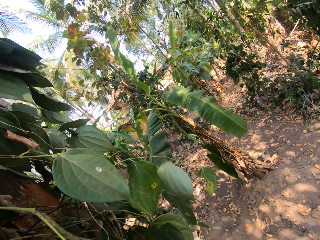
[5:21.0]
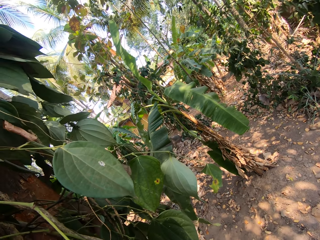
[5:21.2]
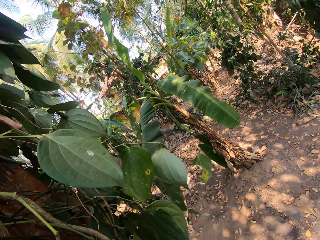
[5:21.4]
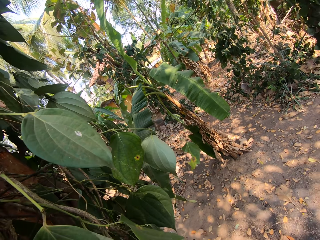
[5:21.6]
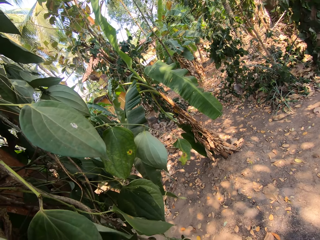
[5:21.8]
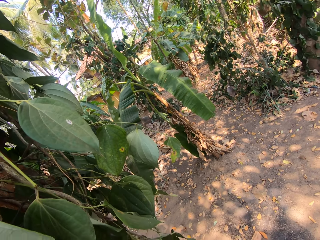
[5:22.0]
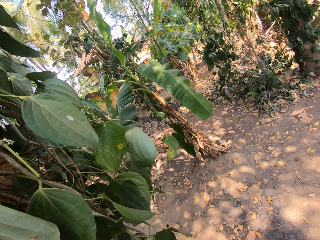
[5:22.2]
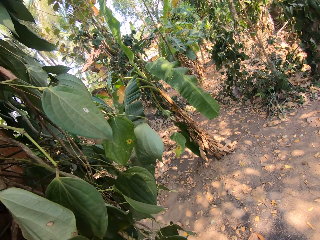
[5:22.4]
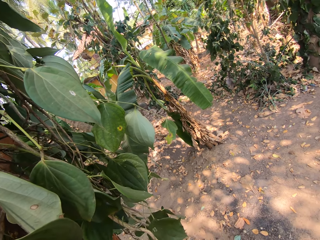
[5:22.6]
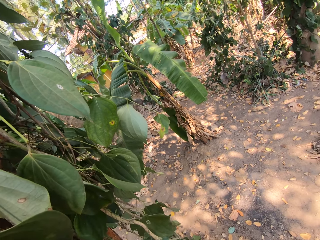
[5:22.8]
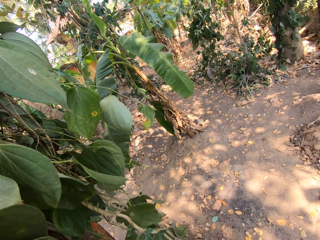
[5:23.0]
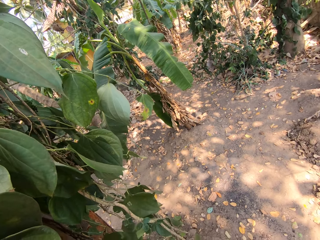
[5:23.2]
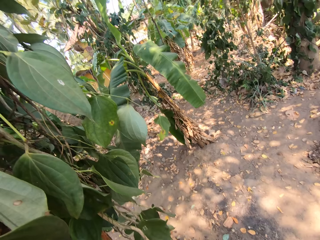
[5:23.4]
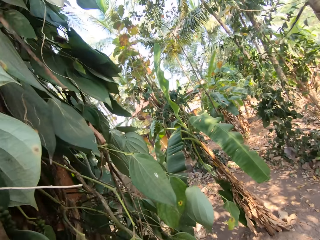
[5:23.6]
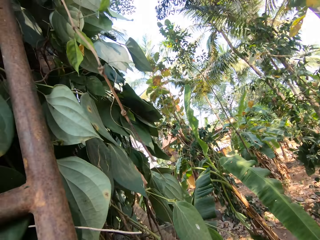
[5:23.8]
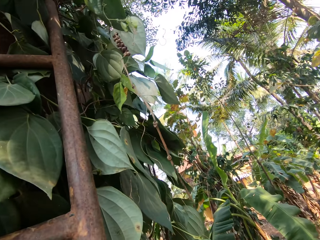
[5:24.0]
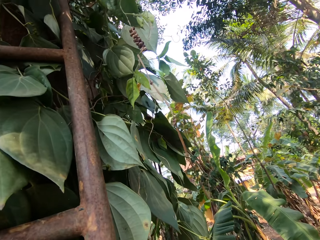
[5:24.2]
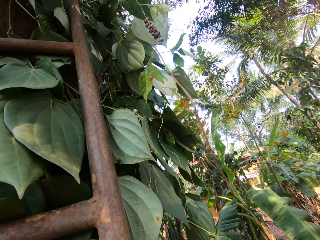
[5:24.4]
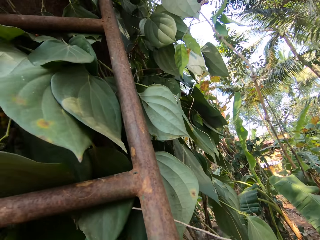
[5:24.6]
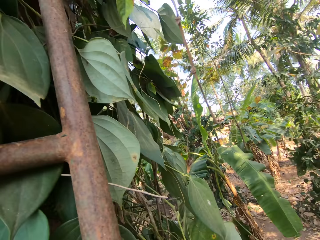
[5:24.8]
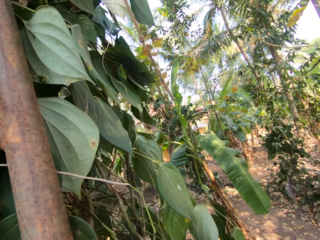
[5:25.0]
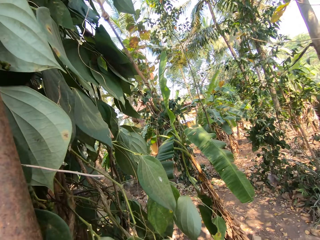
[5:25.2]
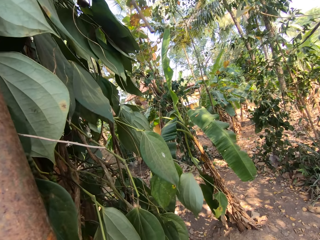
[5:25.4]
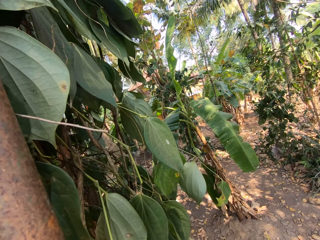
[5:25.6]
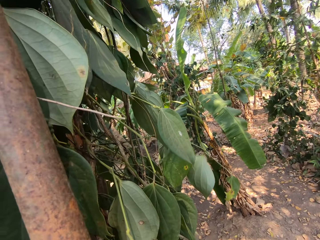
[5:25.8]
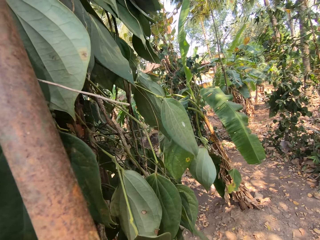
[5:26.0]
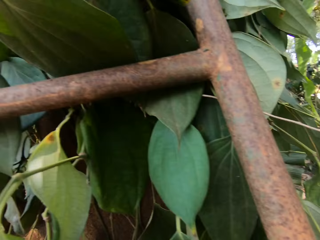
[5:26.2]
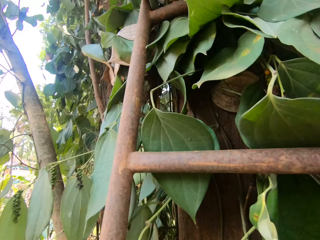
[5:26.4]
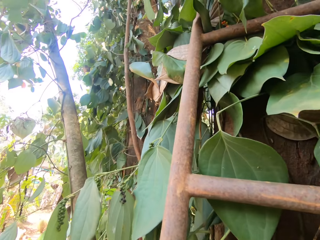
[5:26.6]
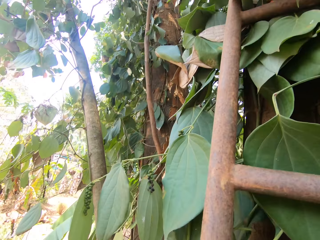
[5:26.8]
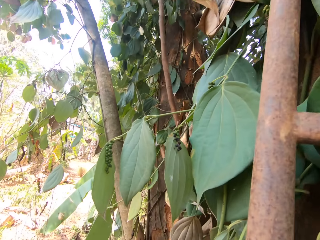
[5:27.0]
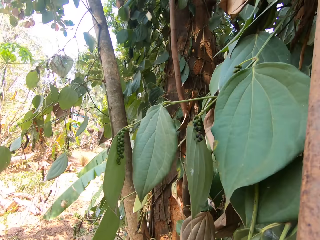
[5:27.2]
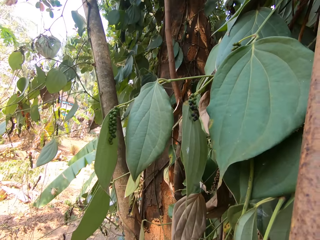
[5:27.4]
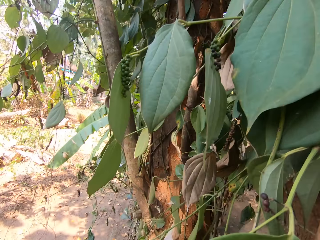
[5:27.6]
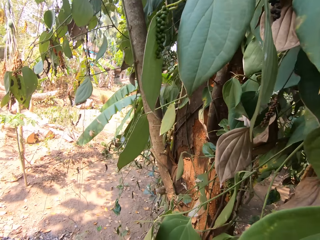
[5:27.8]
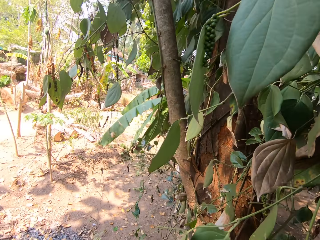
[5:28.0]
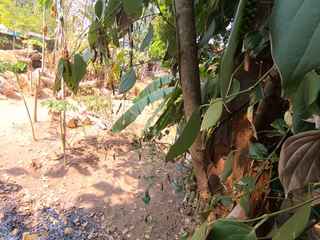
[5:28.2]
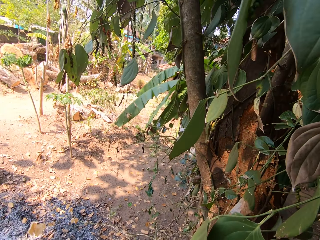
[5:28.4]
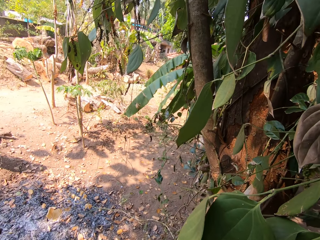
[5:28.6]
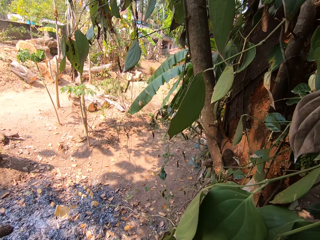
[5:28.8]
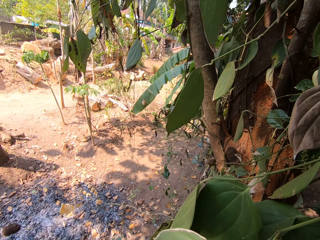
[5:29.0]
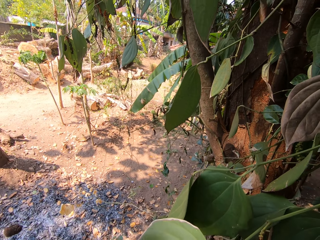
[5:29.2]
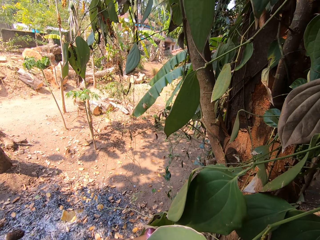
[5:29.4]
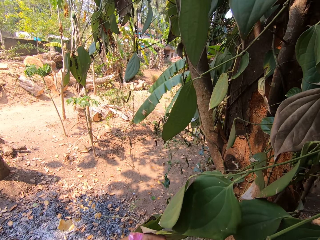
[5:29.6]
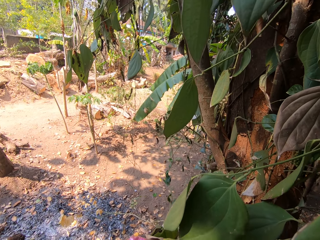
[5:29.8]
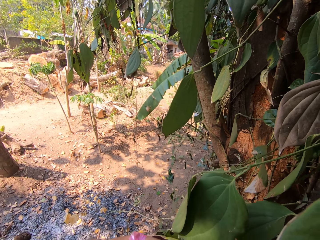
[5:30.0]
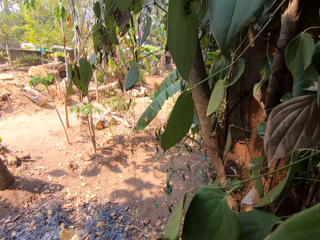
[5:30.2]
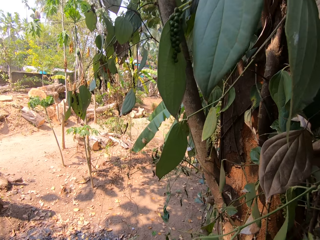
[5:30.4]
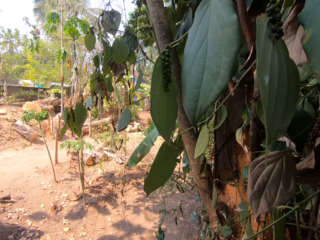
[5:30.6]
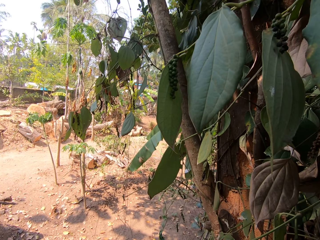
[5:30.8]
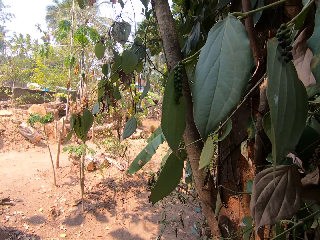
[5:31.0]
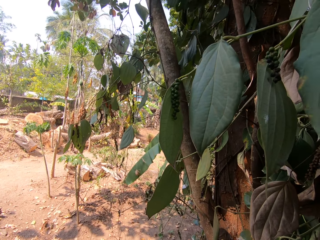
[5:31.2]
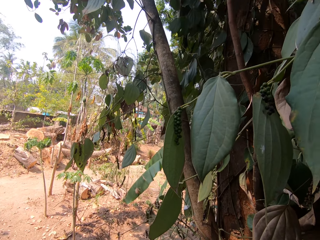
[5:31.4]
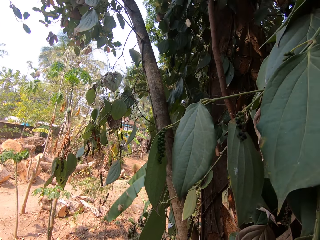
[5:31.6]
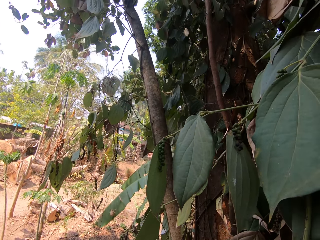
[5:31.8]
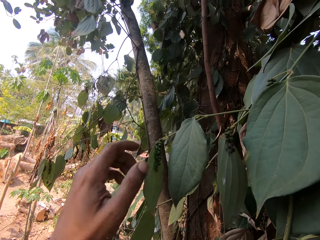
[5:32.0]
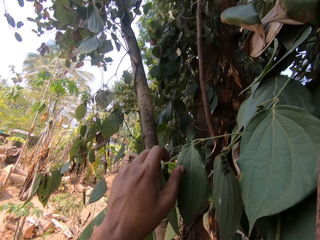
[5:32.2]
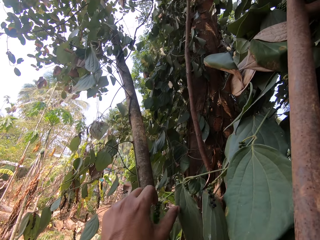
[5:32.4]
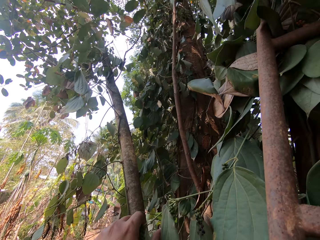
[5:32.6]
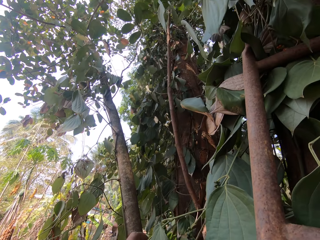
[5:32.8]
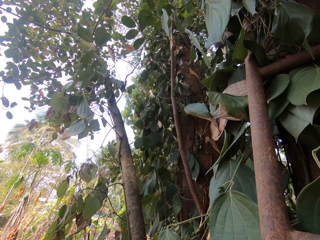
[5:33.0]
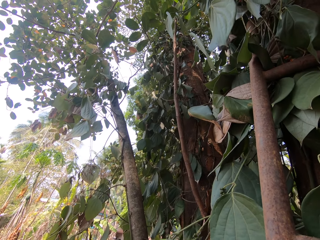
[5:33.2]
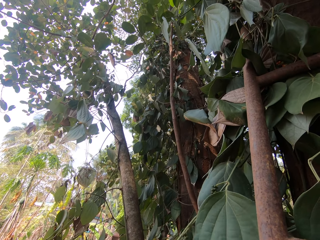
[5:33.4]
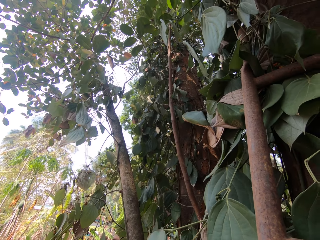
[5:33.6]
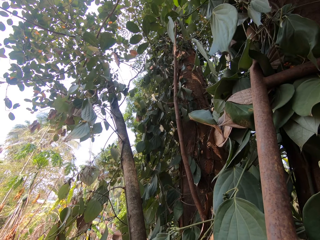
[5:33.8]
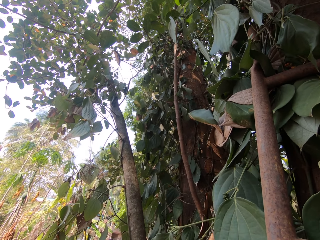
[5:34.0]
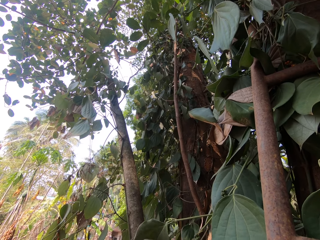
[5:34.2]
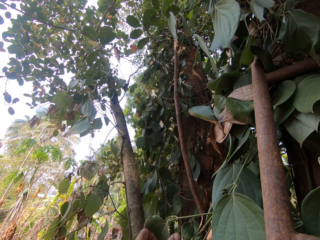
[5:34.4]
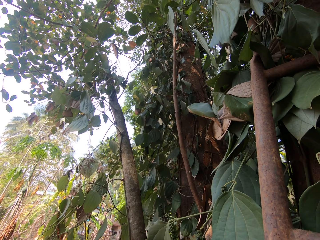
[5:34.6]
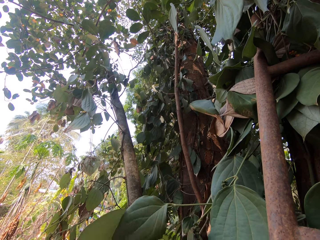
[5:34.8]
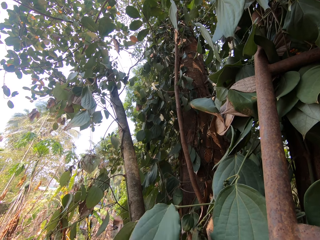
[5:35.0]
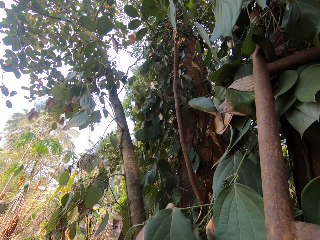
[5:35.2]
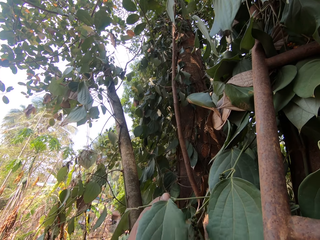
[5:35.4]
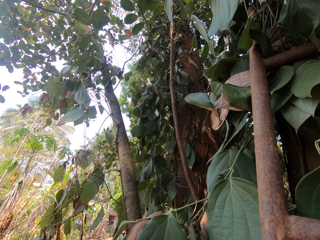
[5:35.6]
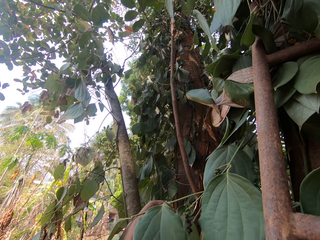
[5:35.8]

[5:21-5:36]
The camera wearer looks around. He plucks the vegetable on top of the tree. He cuts a leaf from the tree with his left hand. He cuts a leaf from the tree with his left hand again.

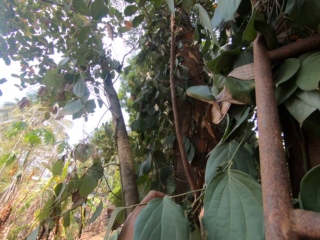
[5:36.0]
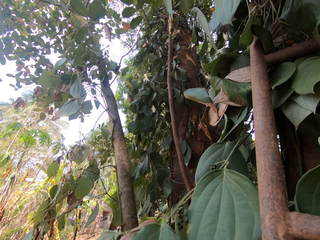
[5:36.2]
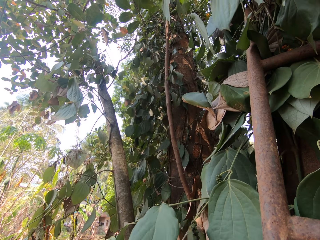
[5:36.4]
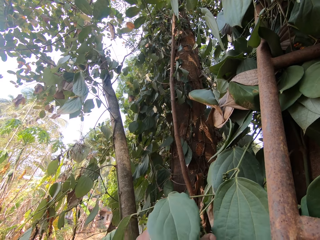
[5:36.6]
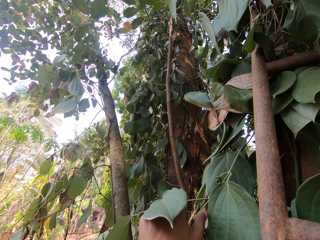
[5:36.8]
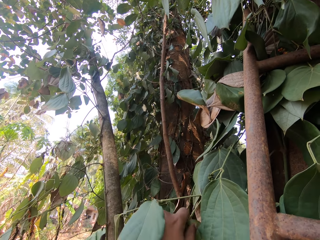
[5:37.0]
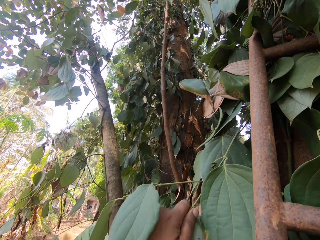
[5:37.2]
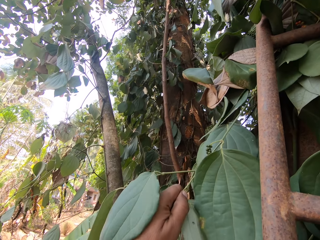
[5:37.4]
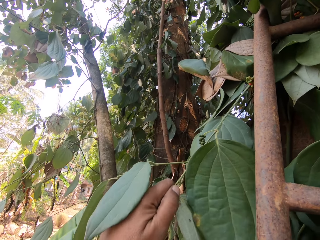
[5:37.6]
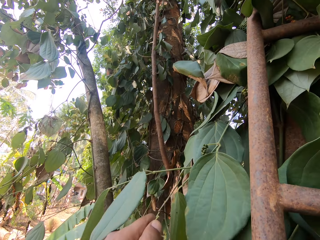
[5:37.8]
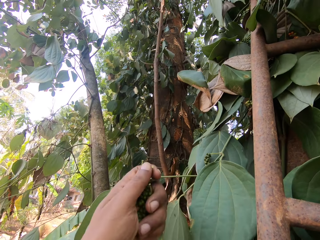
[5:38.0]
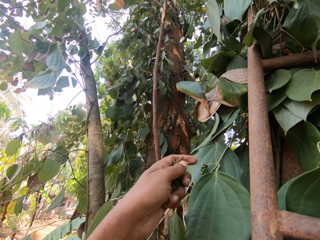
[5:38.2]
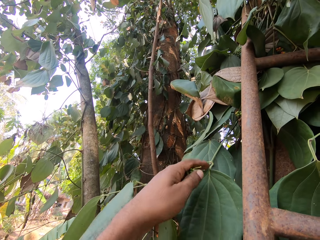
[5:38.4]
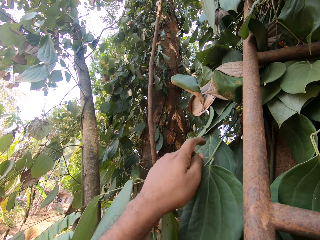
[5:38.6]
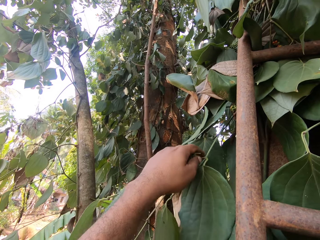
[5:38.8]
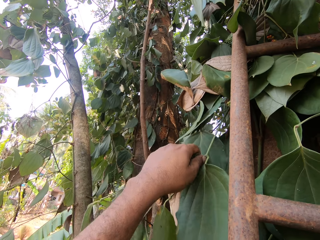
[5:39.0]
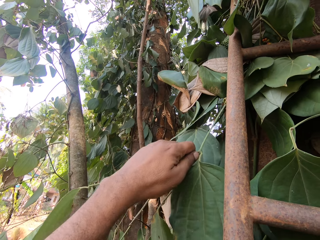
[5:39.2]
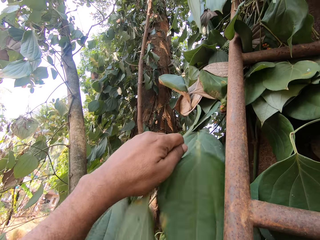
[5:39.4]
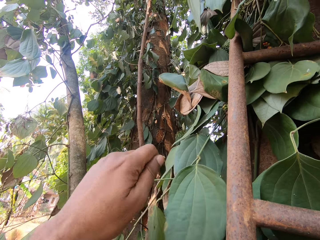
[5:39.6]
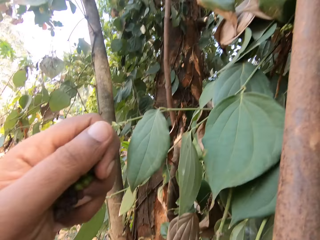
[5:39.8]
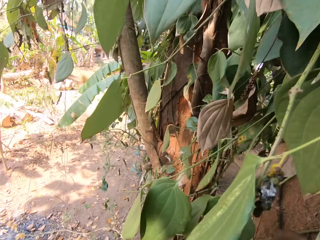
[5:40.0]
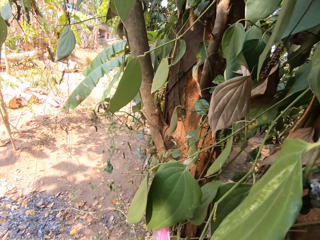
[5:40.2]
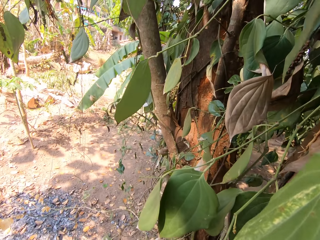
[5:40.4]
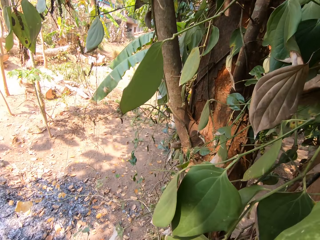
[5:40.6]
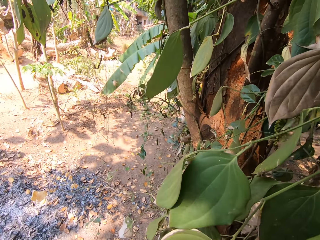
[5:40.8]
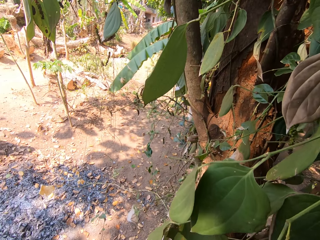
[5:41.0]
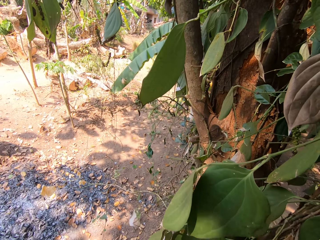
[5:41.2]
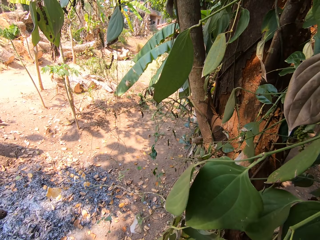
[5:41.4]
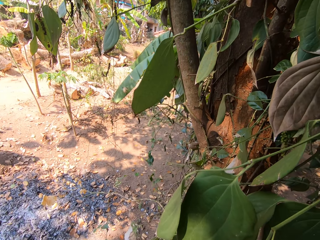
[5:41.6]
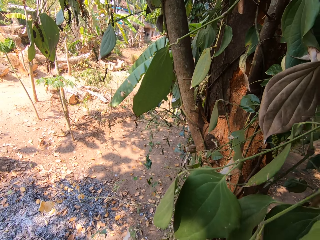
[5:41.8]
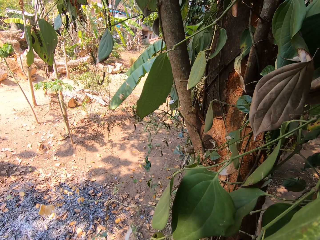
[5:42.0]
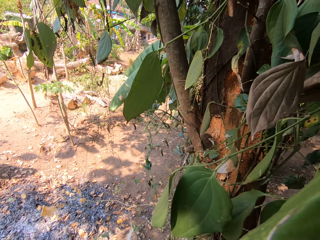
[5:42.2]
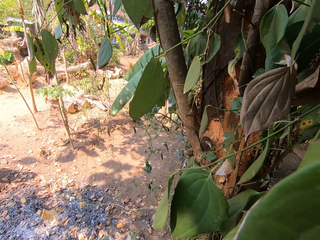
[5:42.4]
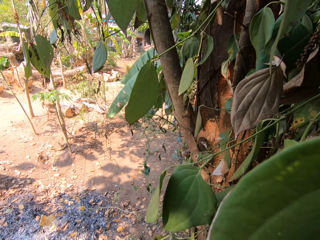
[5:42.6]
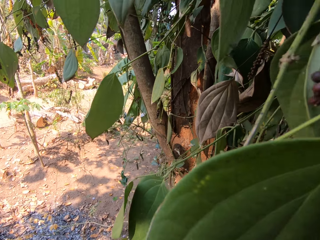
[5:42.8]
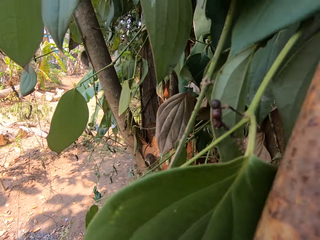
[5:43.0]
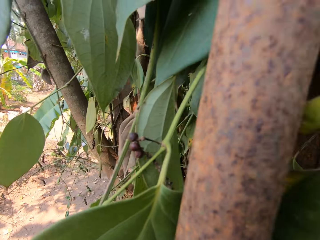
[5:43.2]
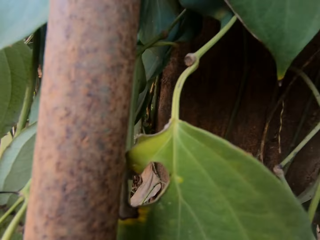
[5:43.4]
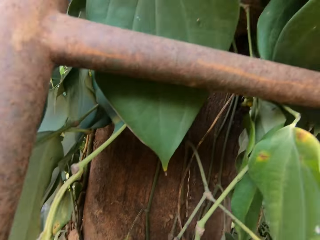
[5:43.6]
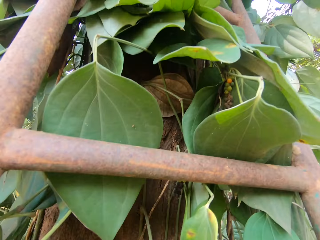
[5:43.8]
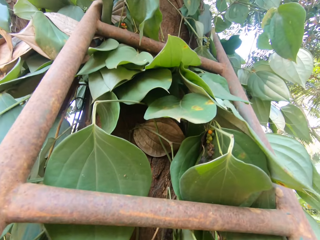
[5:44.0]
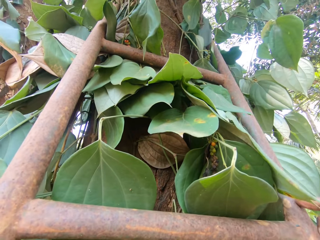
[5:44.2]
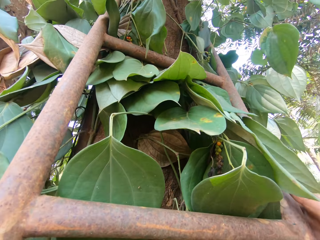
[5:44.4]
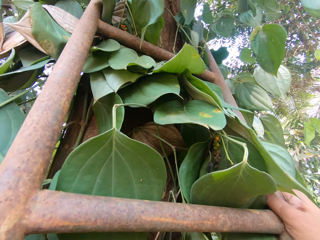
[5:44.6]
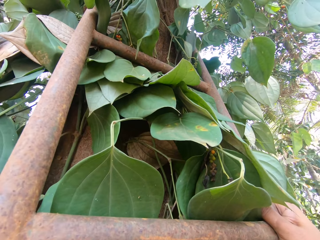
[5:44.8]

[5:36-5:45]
The camera wearer cuts a leaf from the tree with his left hand. He cuts a leaf from the tree with his left hand again. He puts the vegetable in the polythene bag.
